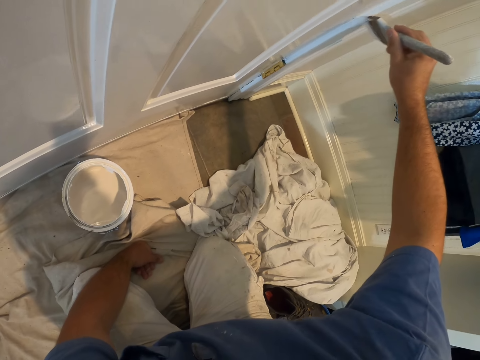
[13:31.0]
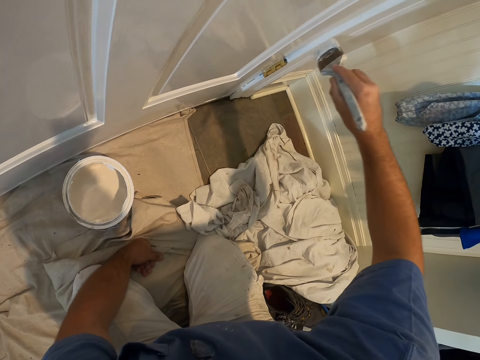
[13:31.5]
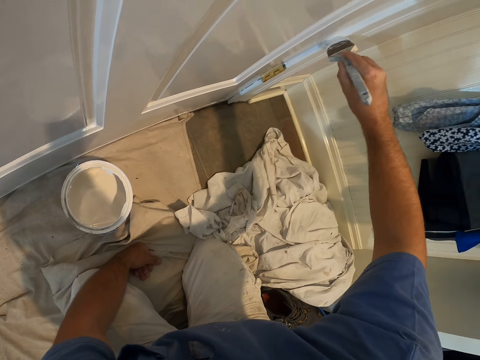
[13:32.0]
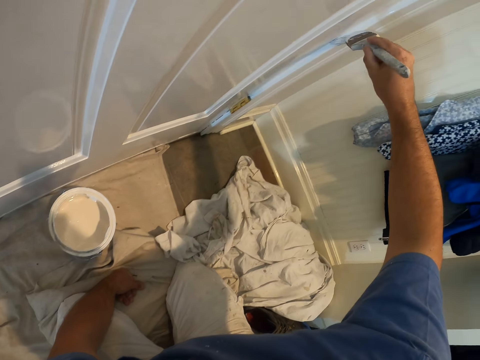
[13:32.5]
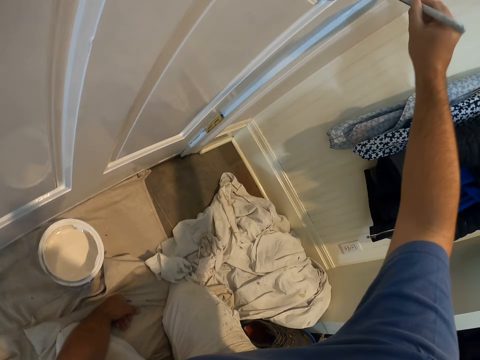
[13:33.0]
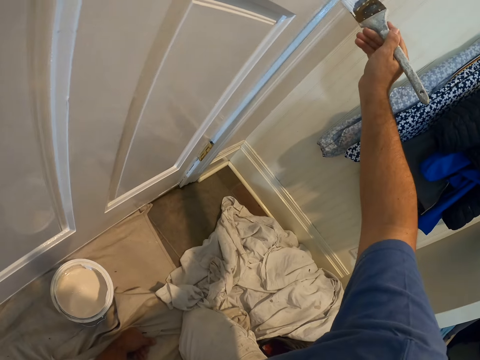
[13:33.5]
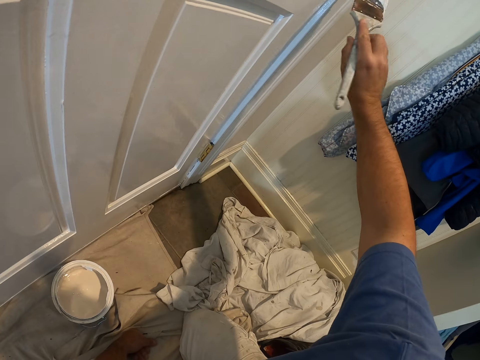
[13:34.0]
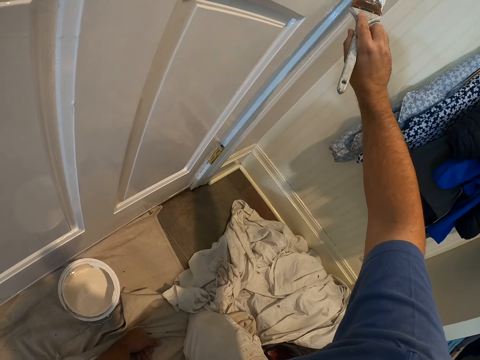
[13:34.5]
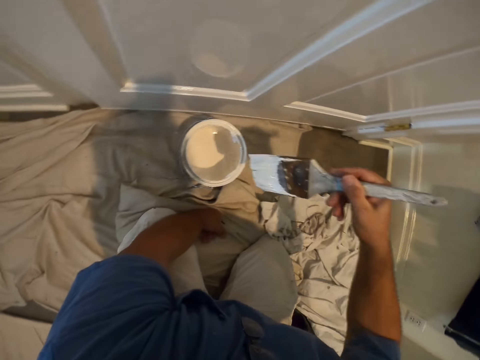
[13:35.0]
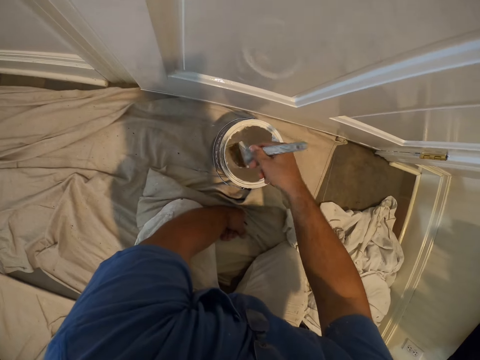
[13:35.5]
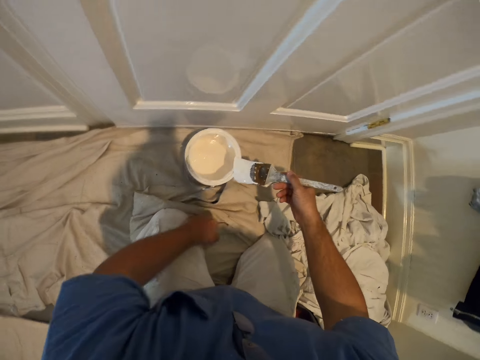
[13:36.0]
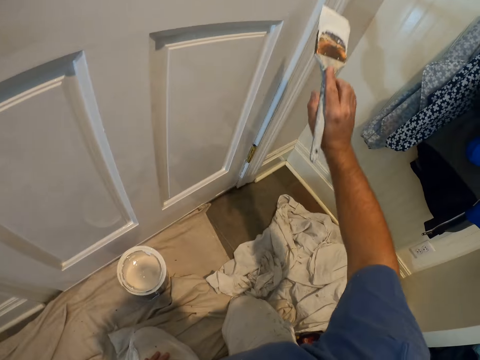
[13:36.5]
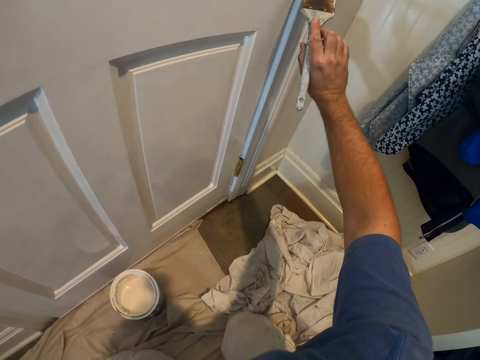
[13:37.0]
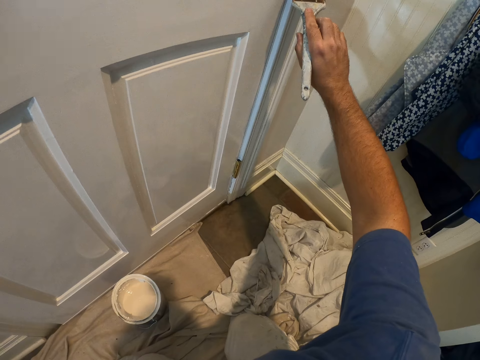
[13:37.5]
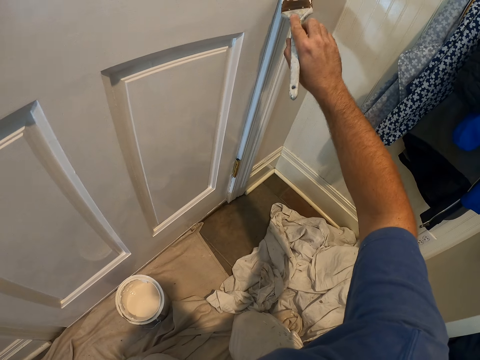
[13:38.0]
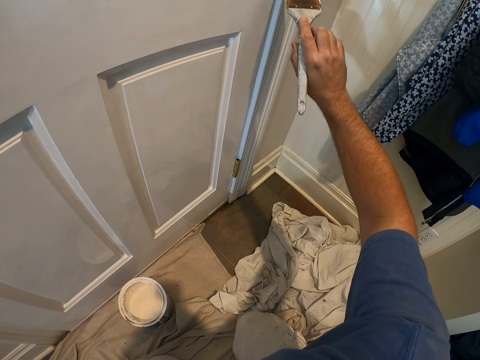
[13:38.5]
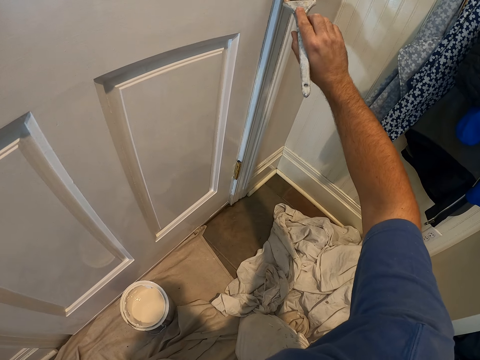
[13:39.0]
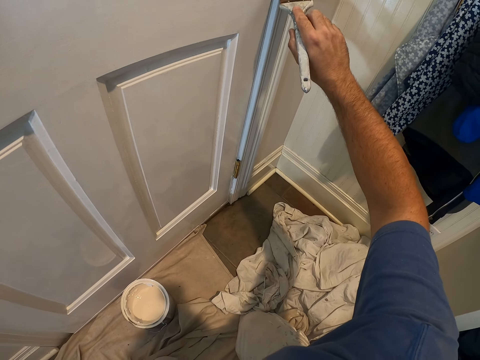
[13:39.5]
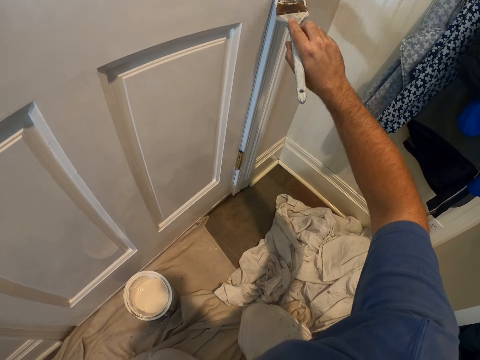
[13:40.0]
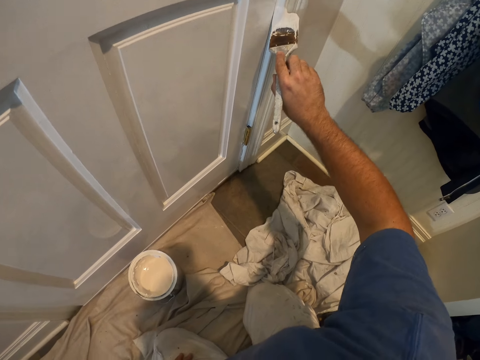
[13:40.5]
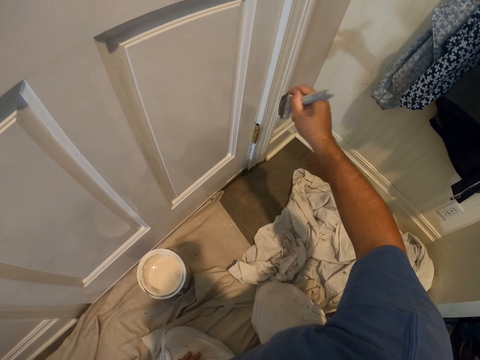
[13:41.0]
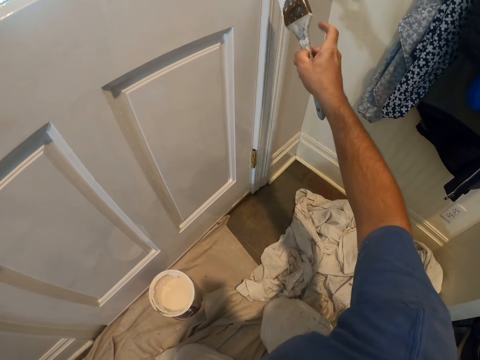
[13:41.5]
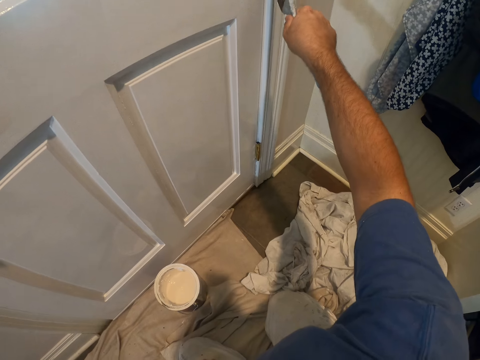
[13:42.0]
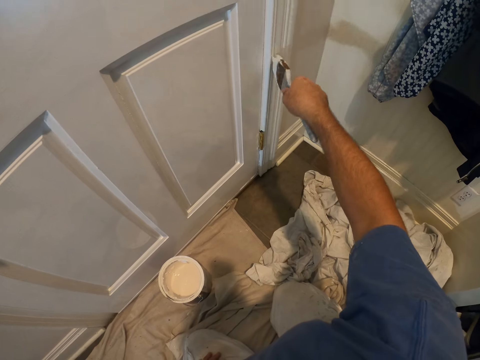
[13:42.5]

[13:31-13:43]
The camera wearer dips the paint brush into the bucket of paint on the floor. They continue painting the door frame with the paint brush.

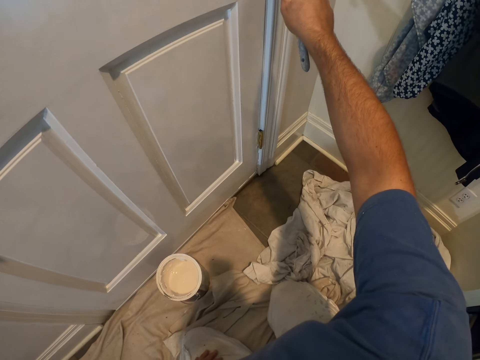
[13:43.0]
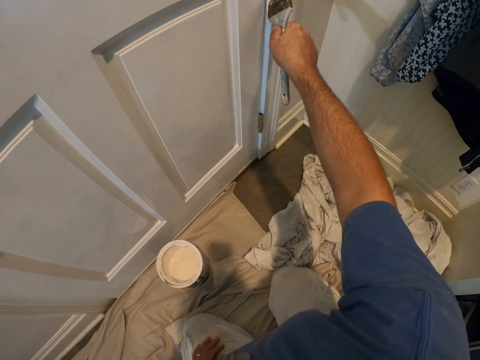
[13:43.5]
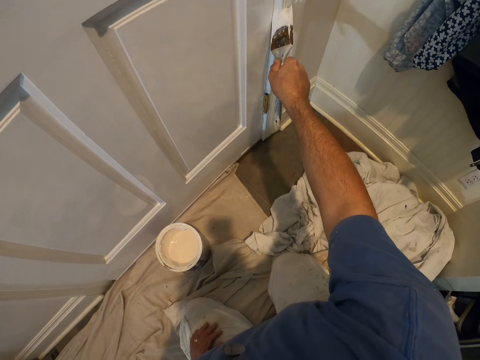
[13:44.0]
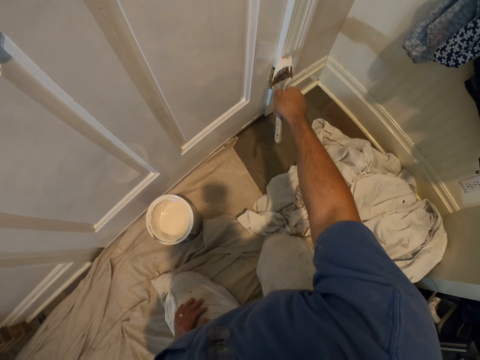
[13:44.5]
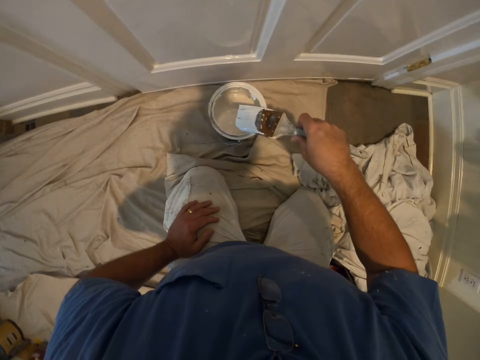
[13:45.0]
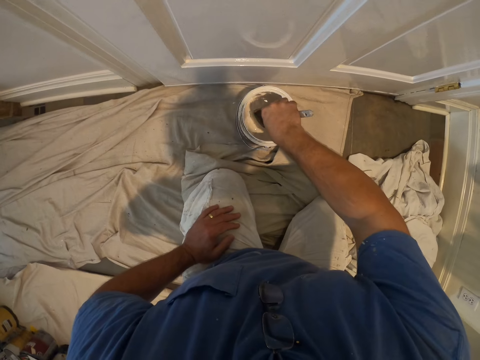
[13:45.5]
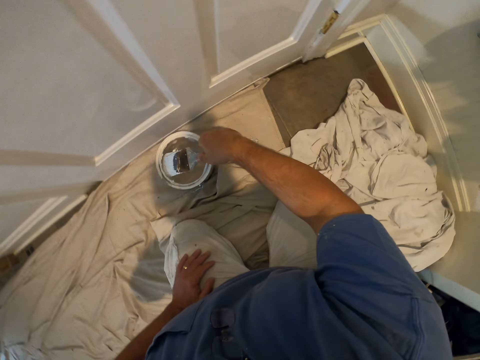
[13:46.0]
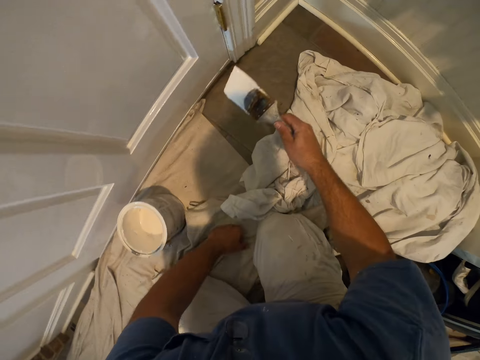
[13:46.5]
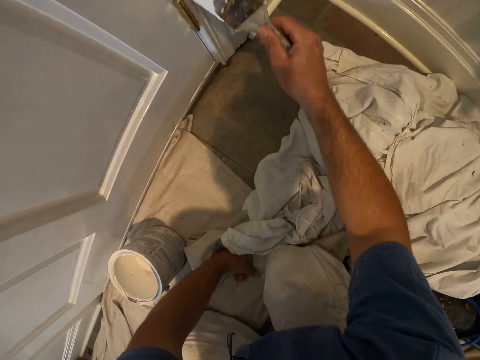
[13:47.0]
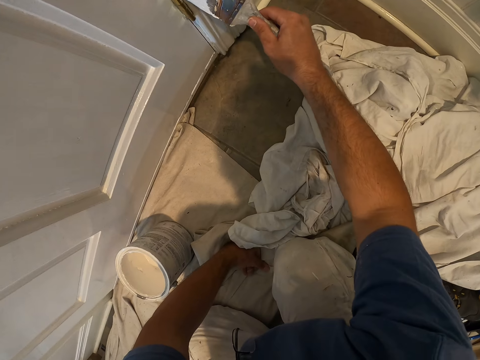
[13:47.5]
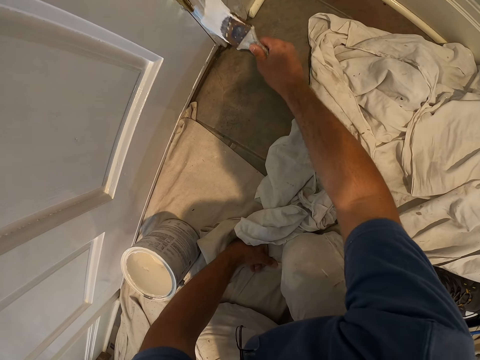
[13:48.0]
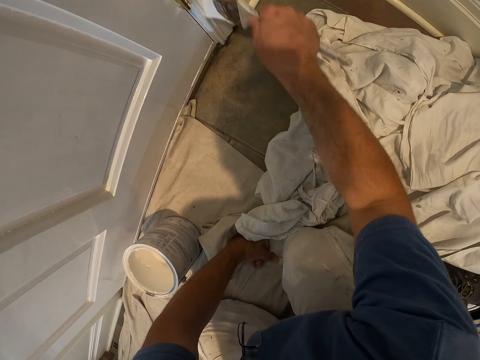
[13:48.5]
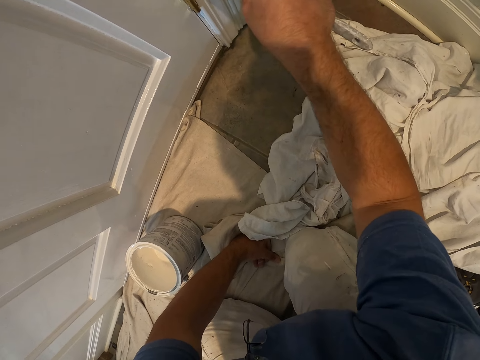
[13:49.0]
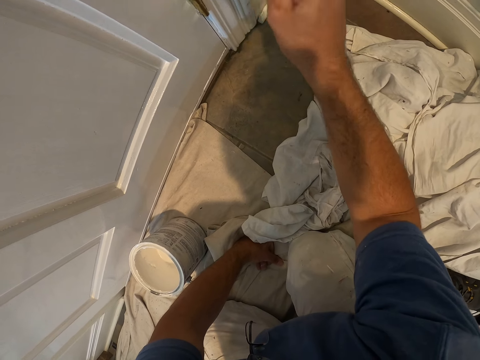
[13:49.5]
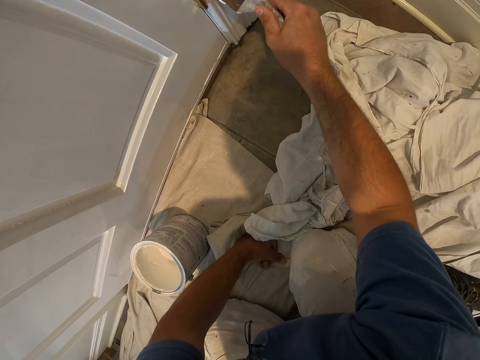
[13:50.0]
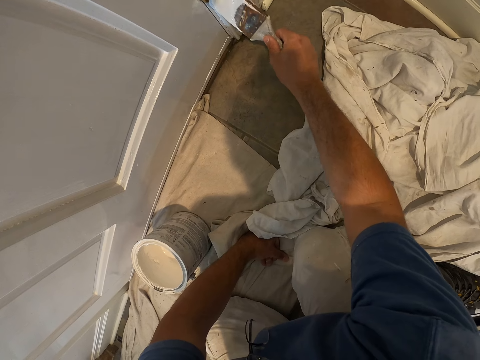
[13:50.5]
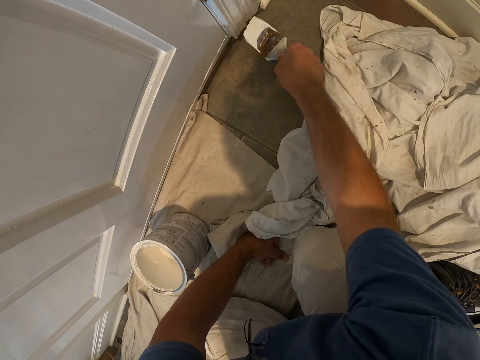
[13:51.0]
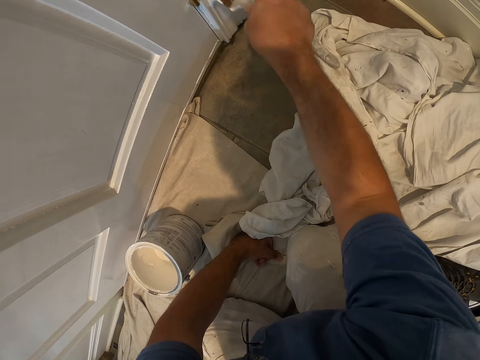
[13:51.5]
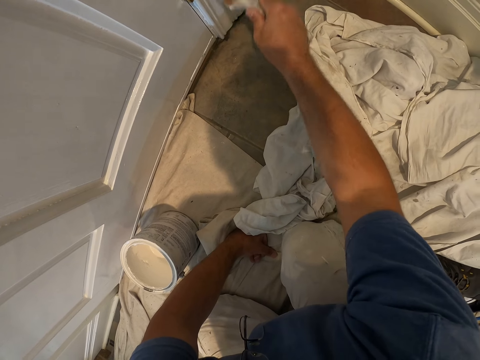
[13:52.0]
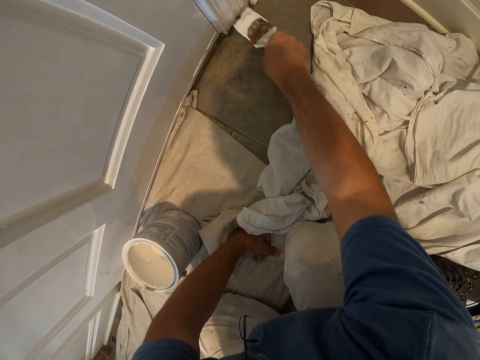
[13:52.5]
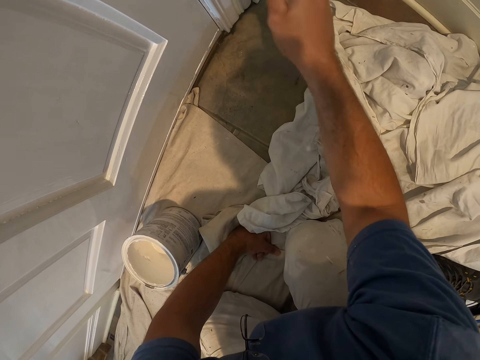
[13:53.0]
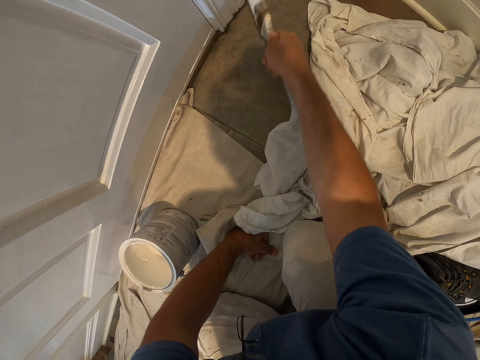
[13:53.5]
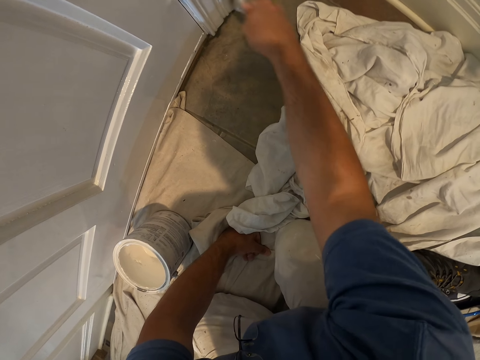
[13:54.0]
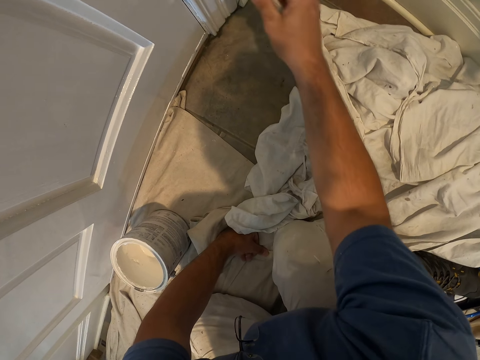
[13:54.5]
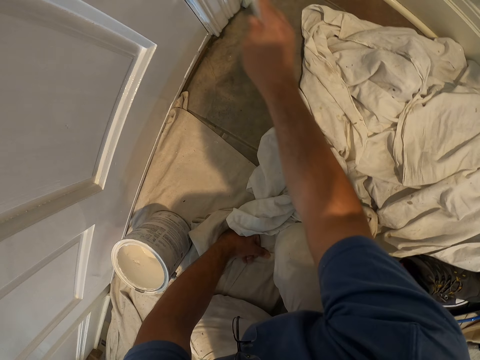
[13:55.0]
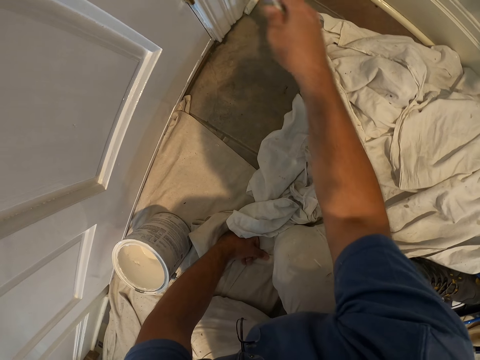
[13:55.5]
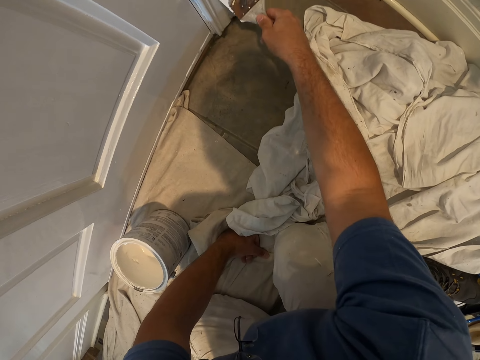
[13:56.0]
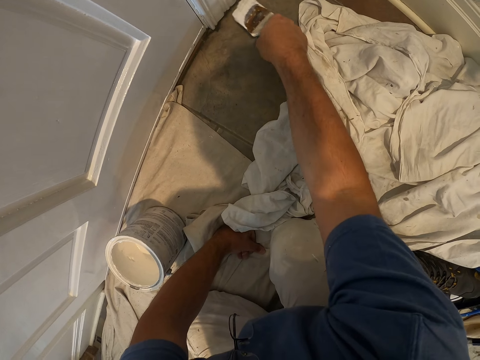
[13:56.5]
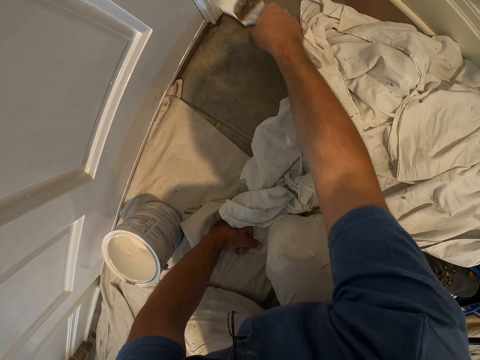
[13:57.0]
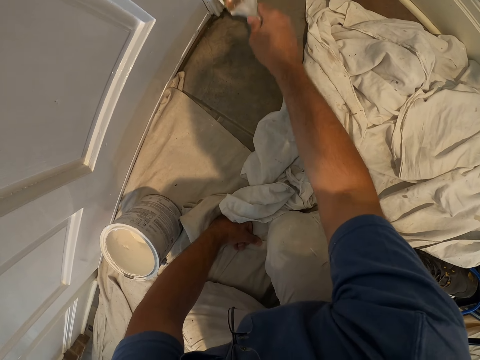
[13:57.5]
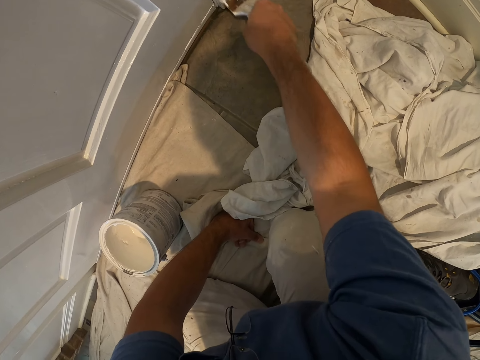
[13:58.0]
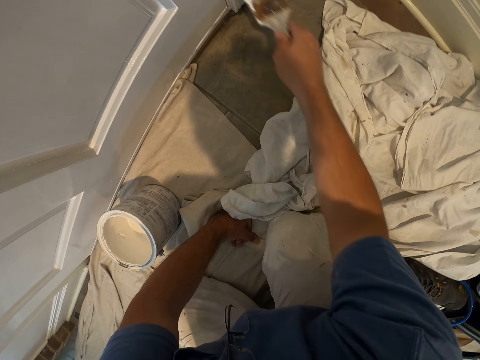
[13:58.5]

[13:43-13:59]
The camera wearer dips the paint brush into the bucket of paint on the floor. They continue painting the door frame with the paint brush.
